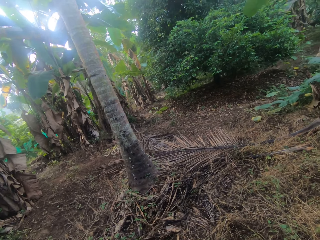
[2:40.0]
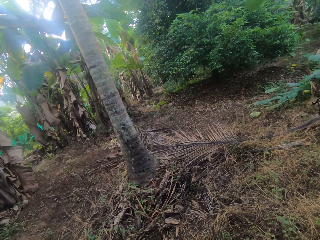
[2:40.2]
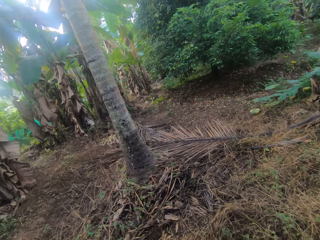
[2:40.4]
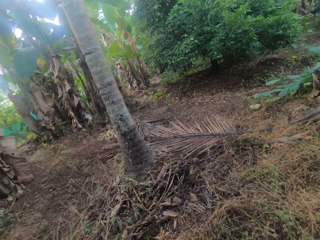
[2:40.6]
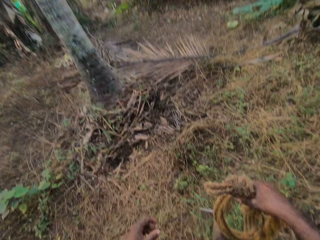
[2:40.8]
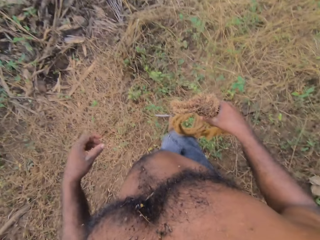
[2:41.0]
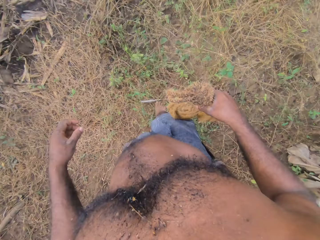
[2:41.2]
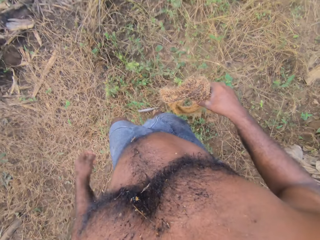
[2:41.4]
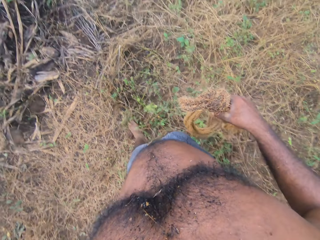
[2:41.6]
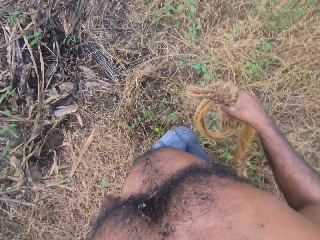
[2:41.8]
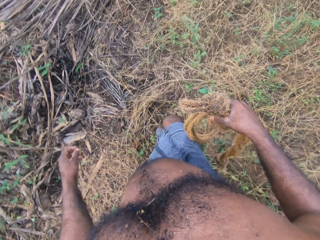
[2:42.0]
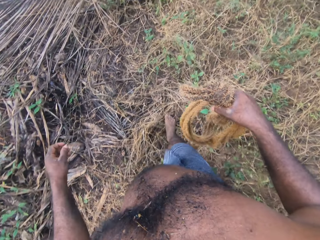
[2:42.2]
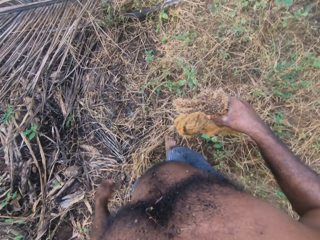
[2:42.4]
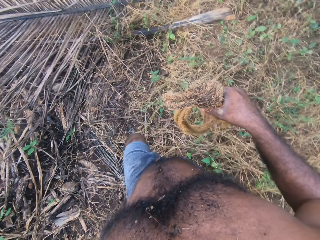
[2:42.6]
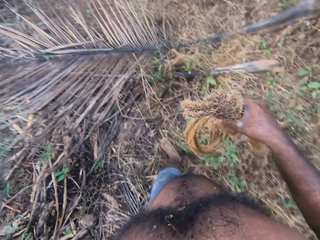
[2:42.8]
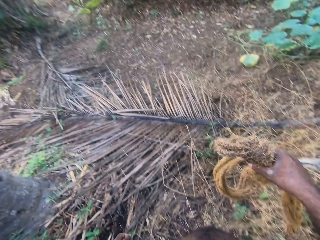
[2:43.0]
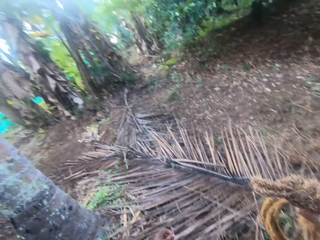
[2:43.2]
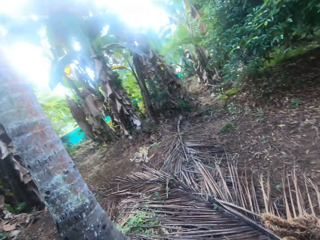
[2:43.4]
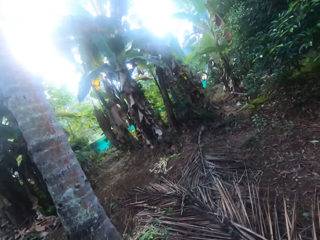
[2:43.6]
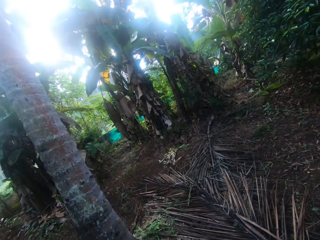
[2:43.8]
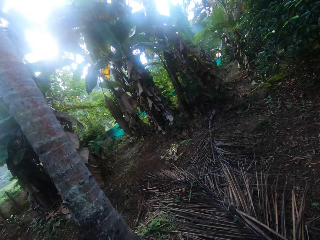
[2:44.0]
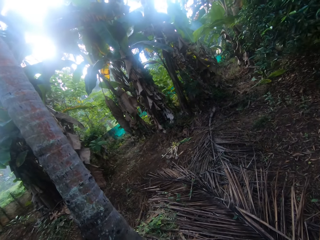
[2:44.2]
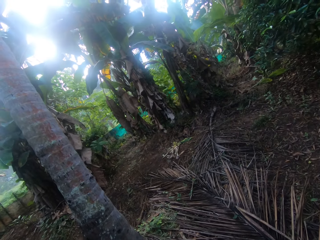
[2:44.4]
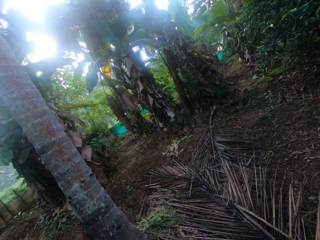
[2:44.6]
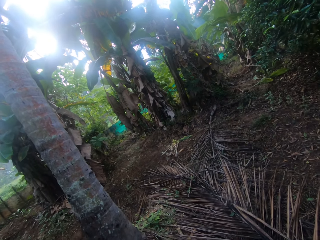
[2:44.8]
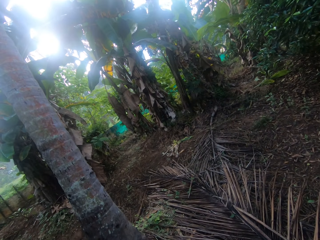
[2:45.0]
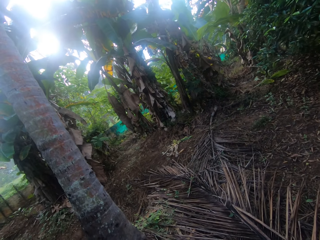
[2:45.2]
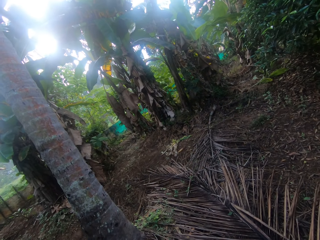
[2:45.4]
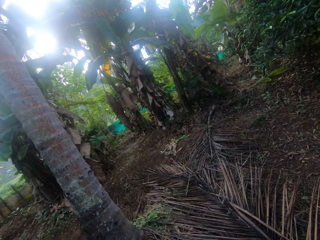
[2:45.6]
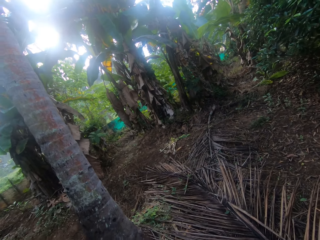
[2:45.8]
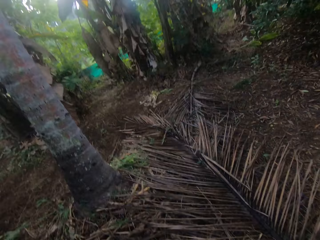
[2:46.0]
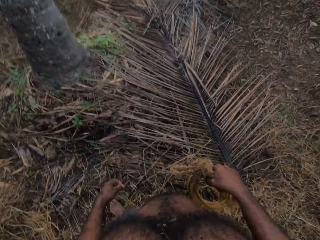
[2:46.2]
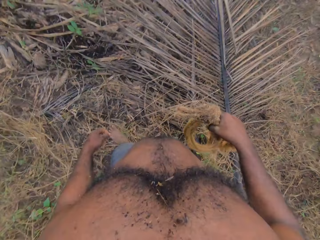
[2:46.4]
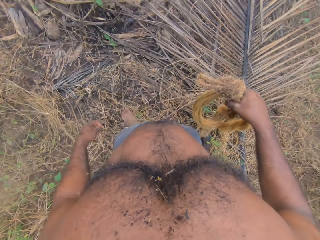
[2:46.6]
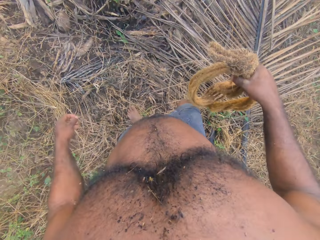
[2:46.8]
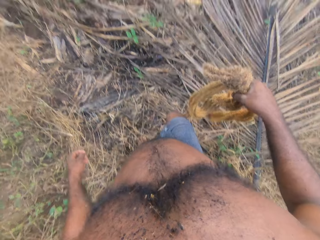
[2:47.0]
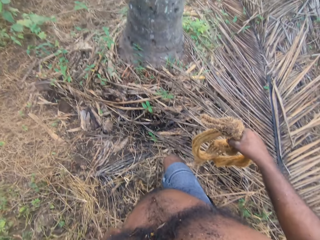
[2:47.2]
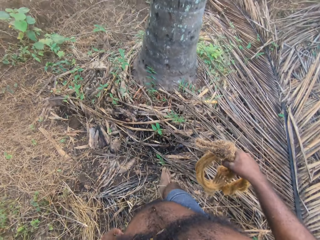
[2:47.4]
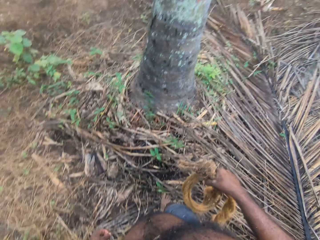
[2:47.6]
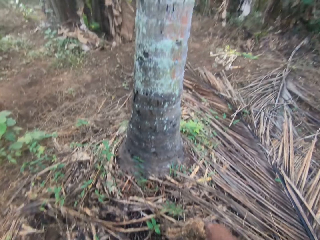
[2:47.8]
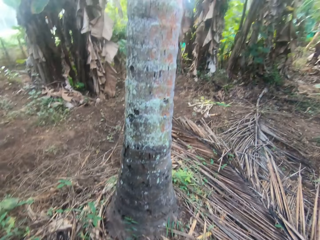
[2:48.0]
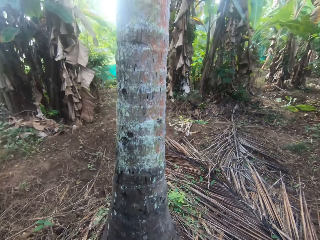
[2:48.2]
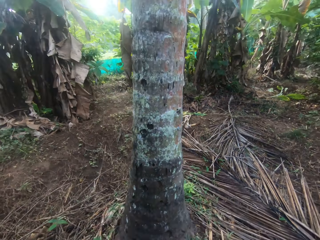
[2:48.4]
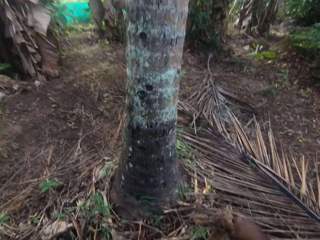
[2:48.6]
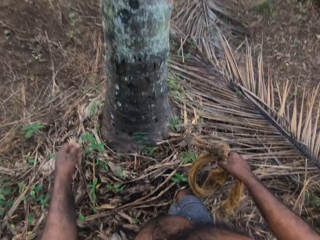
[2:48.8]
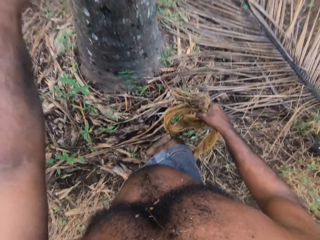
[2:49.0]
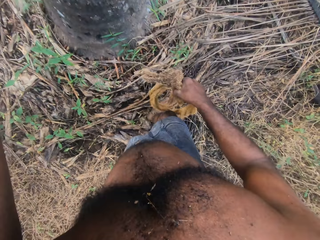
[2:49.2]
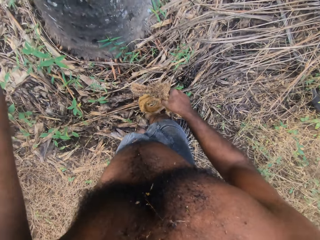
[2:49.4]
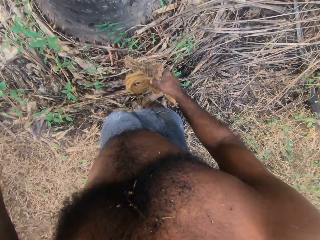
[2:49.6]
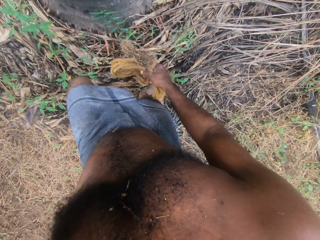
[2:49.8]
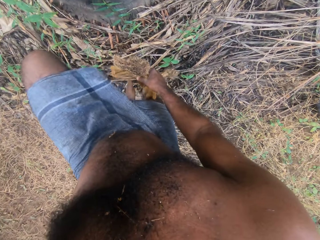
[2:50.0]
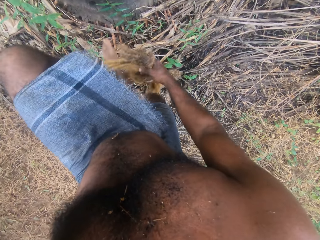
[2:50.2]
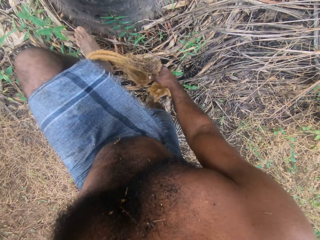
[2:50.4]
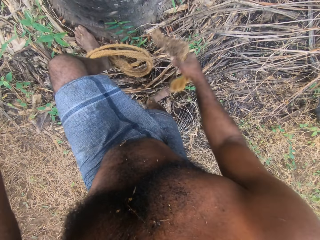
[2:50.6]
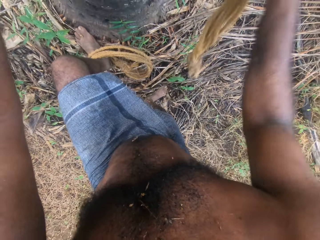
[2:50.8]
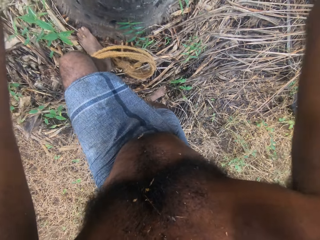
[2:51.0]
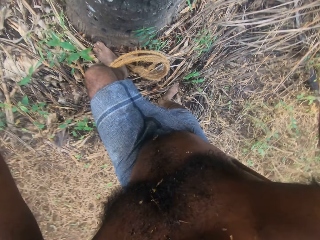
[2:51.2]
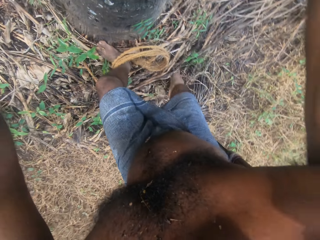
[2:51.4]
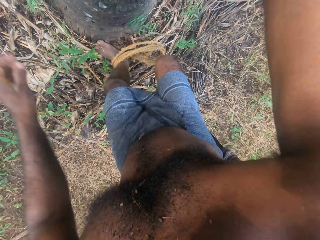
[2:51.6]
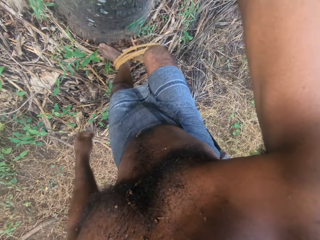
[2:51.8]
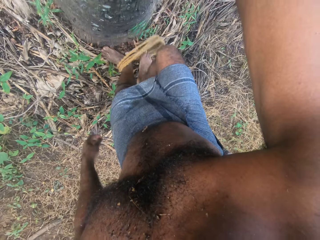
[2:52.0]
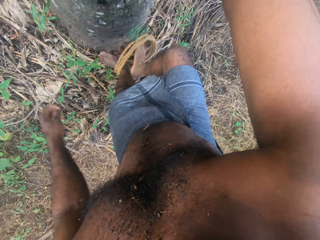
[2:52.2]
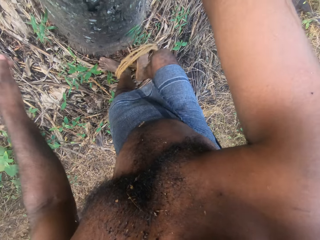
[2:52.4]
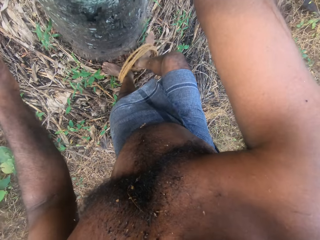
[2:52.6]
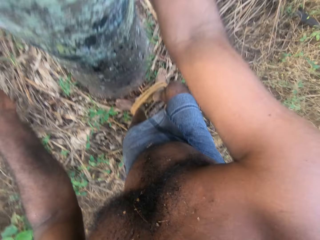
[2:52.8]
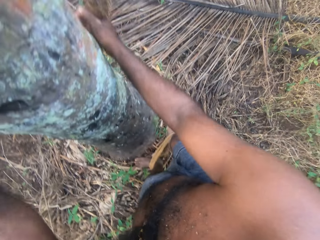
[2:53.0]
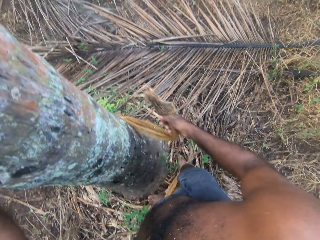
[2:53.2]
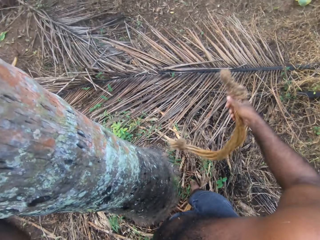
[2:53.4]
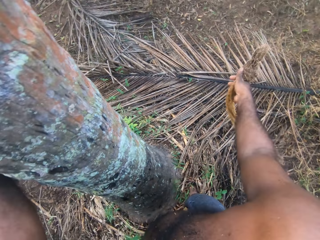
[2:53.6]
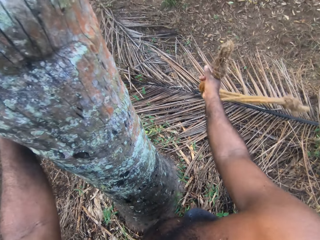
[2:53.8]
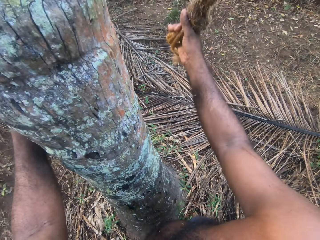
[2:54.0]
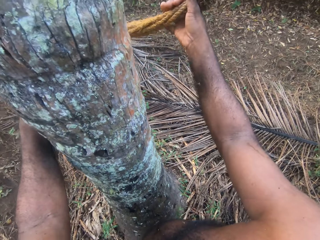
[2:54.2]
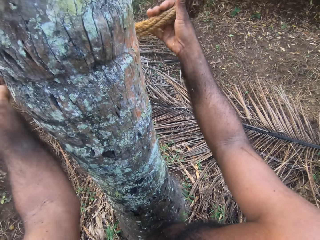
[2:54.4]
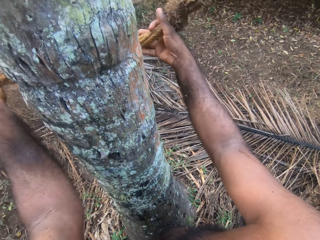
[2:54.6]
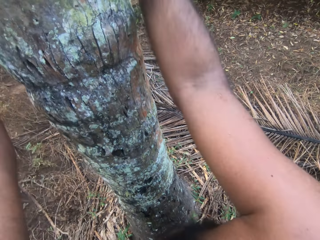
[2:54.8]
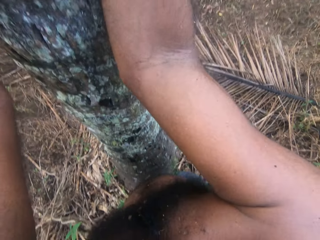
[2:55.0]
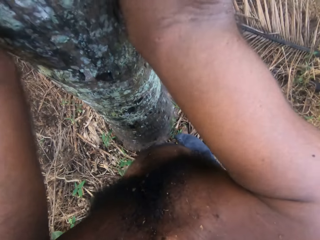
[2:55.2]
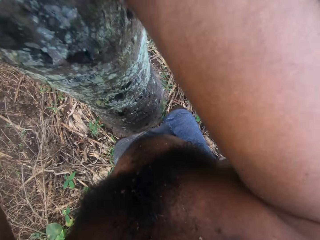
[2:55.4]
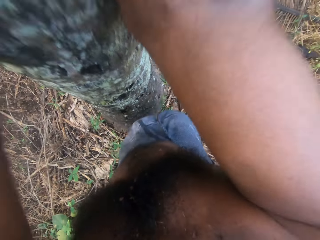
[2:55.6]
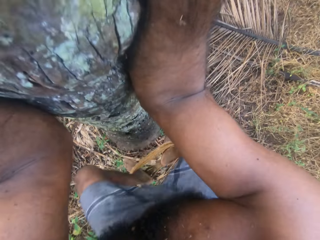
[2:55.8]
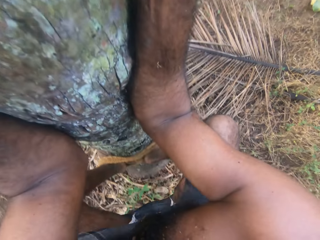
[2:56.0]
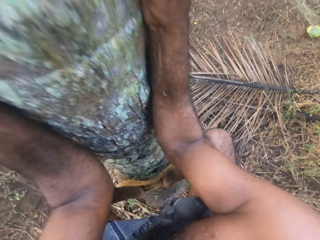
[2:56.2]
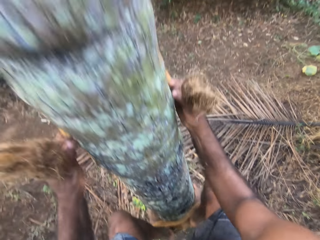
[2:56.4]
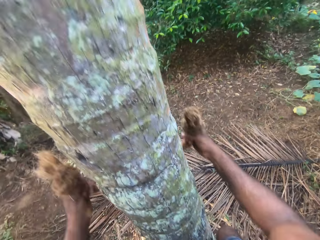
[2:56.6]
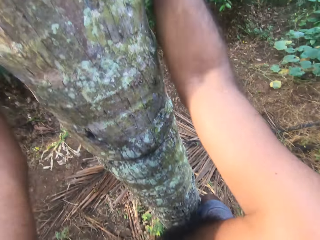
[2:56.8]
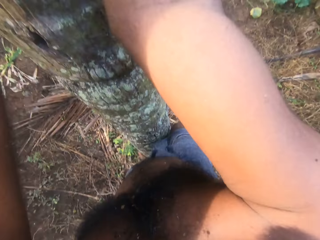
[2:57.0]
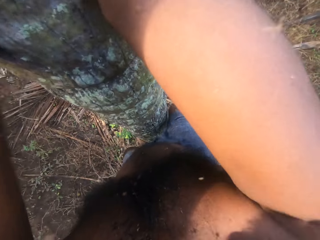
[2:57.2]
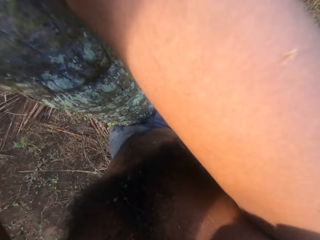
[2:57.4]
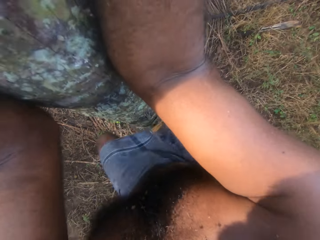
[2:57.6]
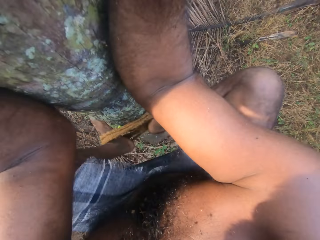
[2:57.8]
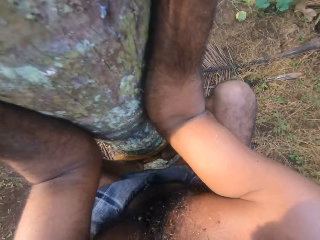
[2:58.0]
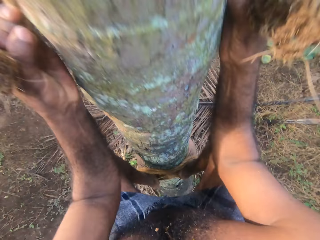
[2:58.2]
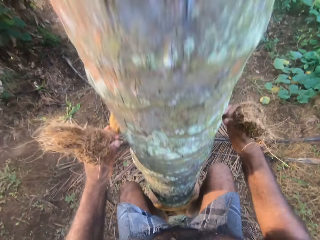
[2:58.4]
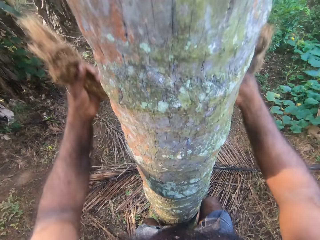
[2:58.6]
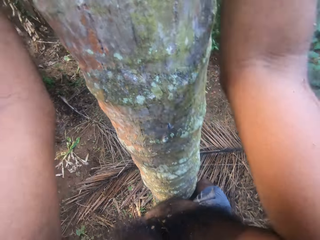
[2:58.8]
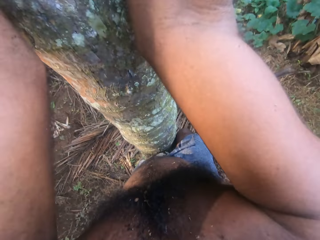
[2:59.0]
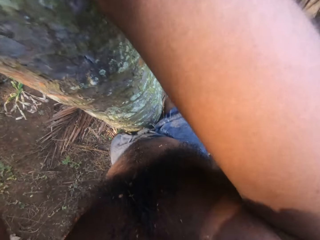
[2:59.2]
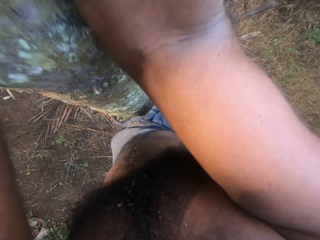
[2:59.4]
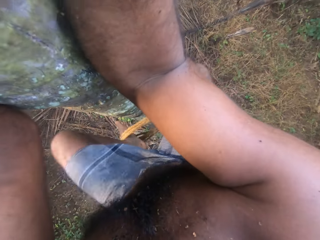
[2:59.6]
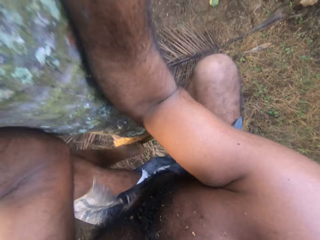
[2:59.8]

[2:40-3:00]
The camera wearer walks in the fields. He looks around. He walks in the fields. He holds the palm tree. He puts his legs inside a tied rope. He holds the palm tree with both hands. He puts the rope around the tree. He climbs up the palm tree.

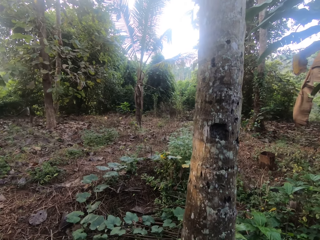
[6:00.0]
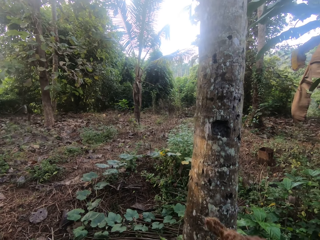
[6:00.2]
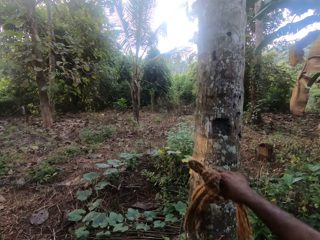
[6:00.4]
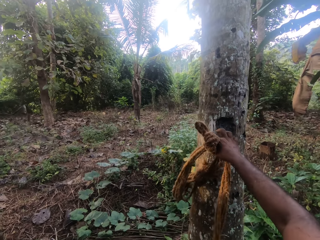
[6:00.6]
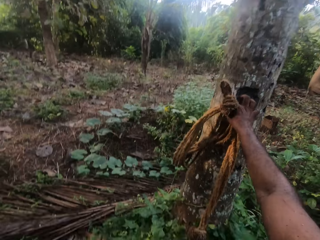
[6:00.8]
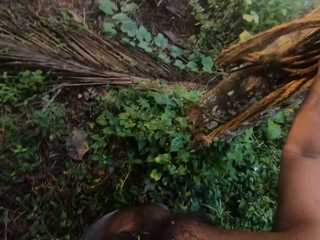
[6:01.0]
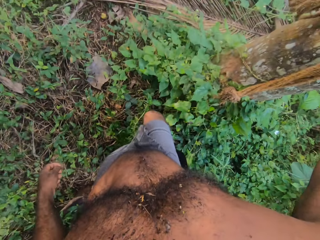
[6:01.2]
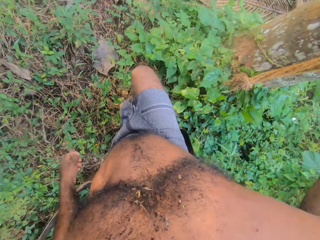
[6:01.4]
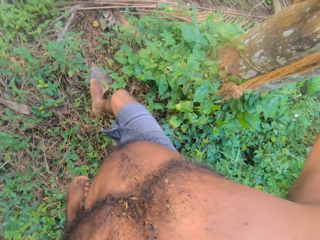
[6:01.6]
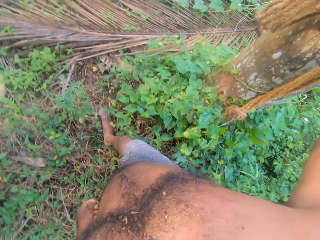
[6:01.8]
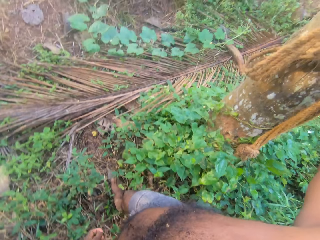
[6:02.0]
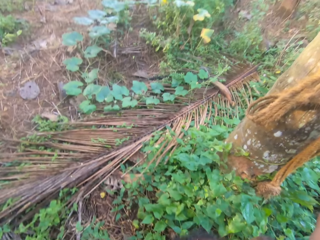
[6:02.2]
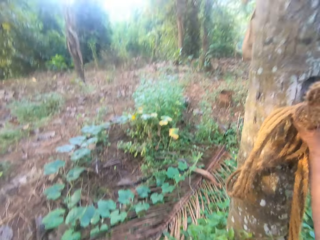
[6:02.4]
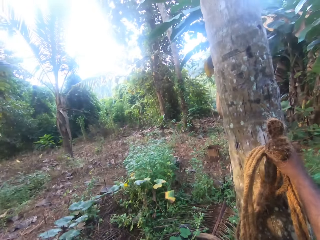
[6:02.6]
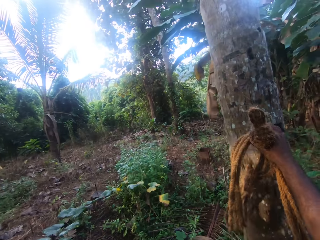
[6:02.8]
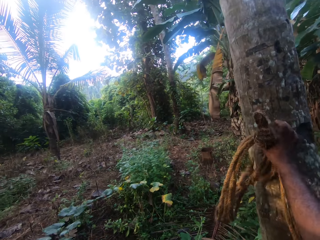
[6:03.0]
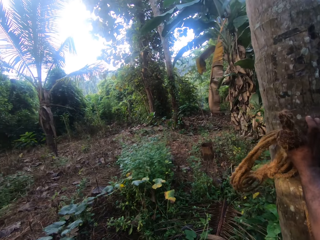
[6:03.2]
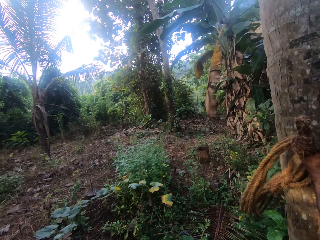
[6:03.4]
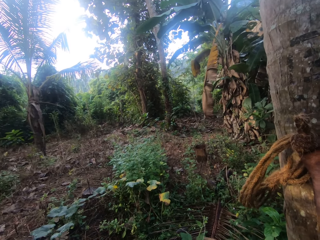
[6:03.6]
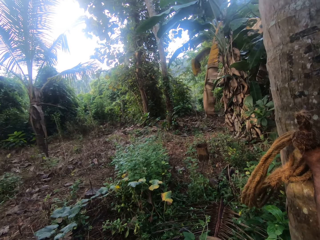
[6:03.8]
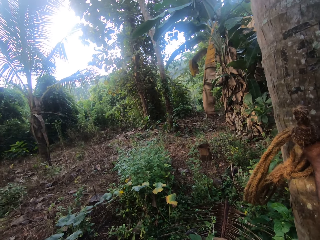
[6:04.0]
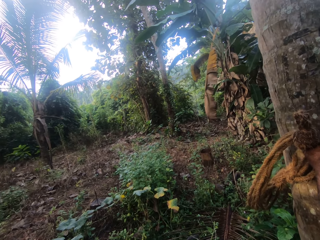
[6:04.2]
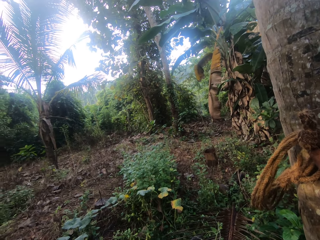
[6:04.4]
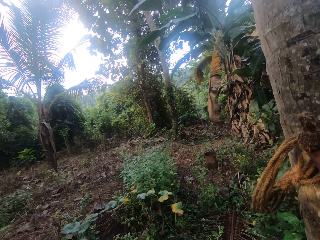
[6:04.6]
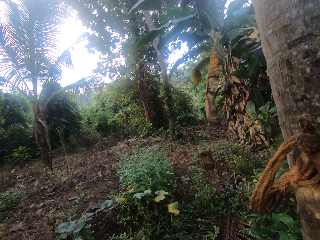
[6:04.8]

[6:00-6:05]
The camera wearer holds the tree. They speak with a man.
